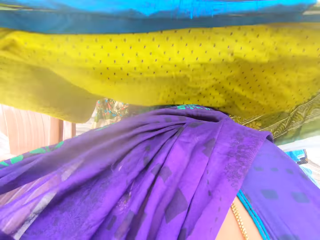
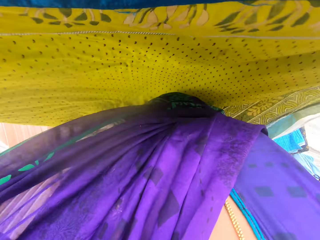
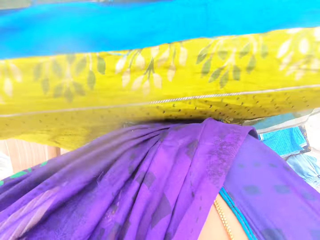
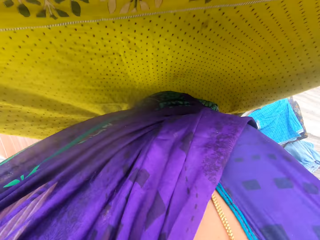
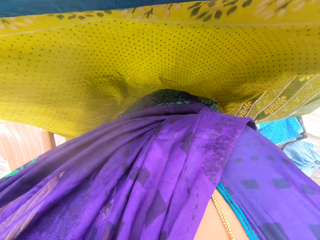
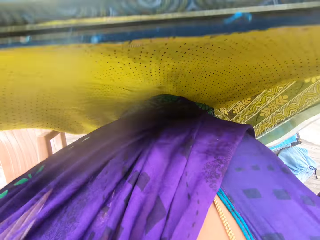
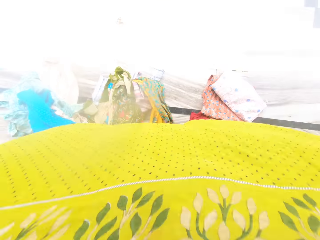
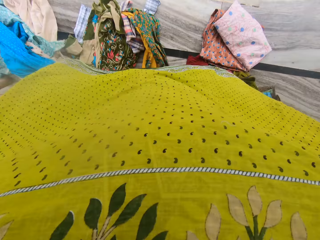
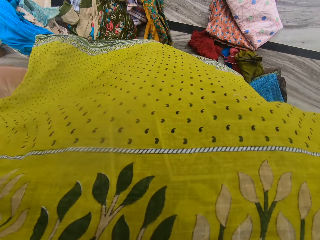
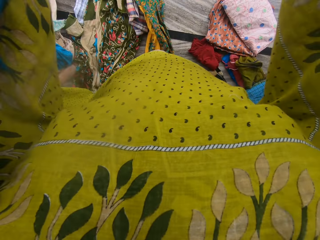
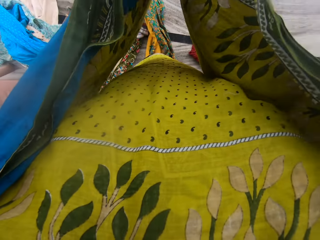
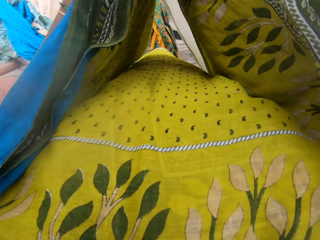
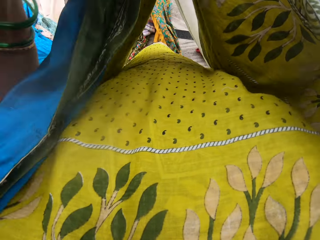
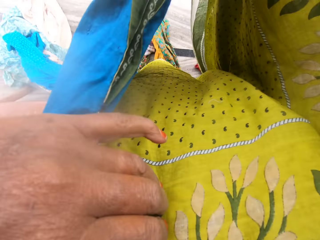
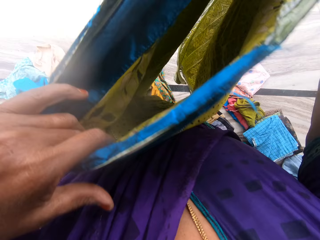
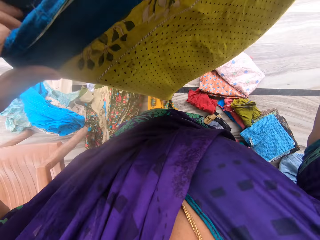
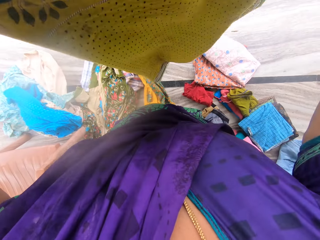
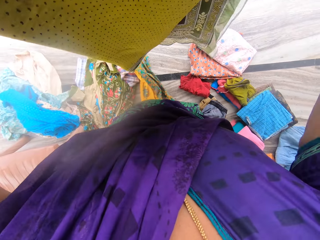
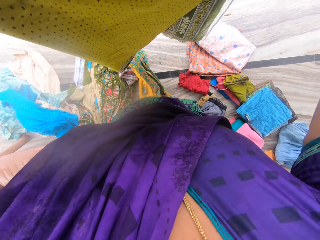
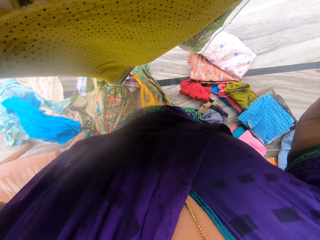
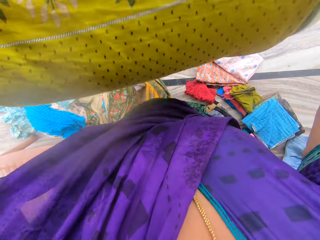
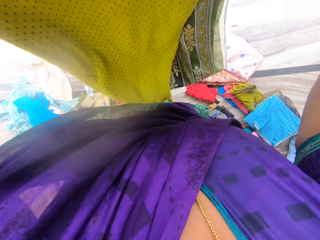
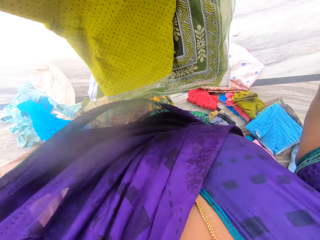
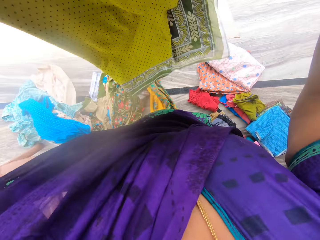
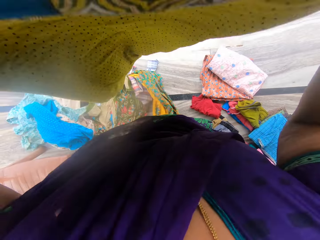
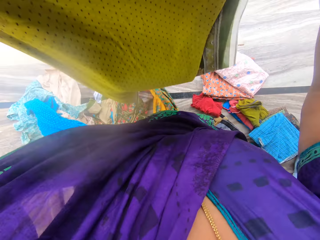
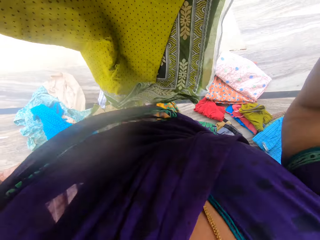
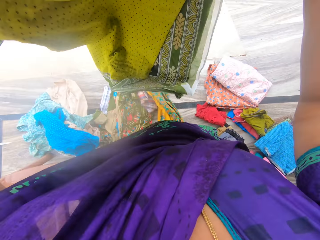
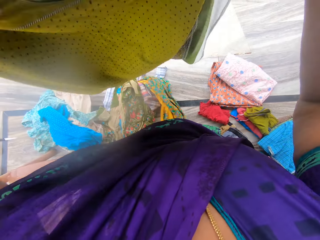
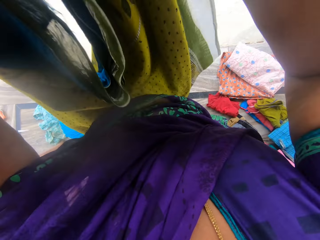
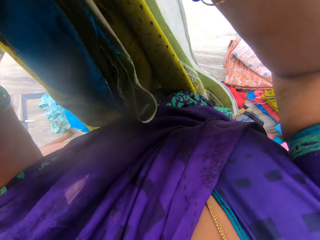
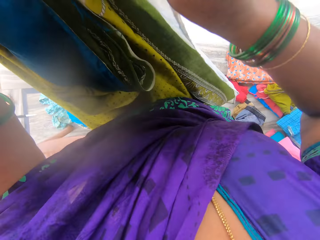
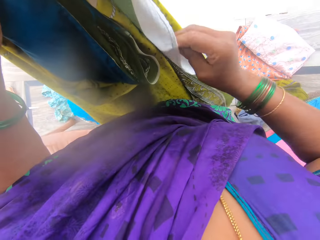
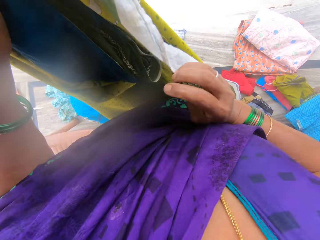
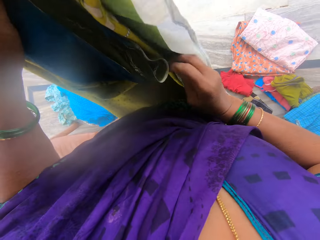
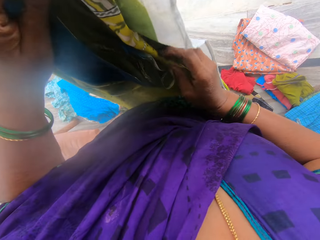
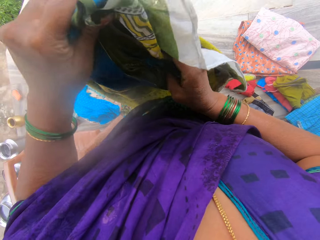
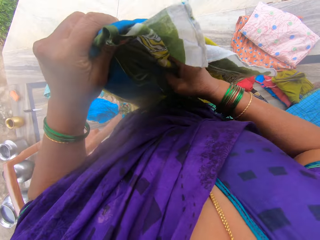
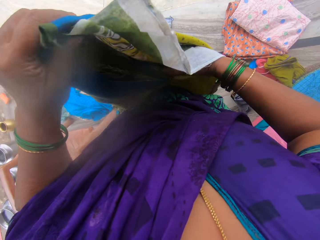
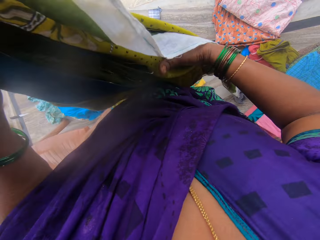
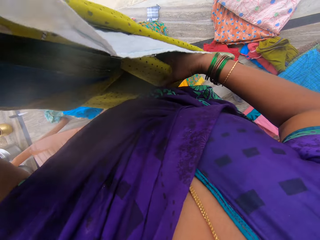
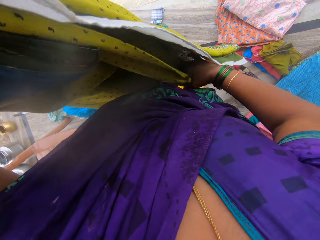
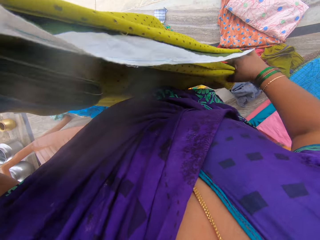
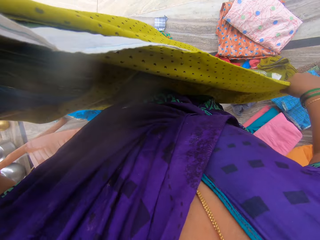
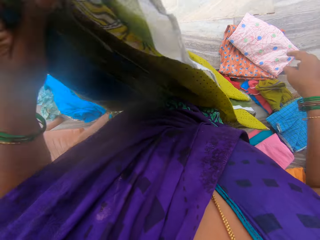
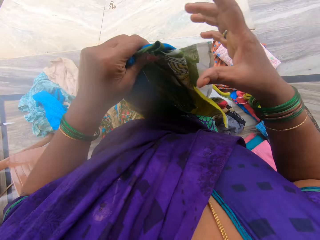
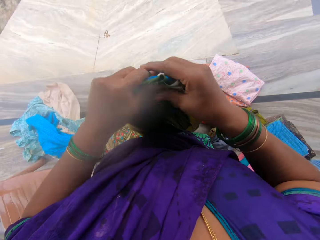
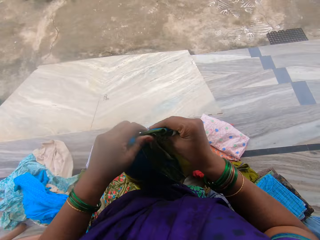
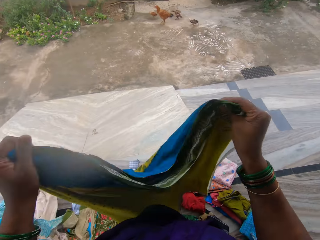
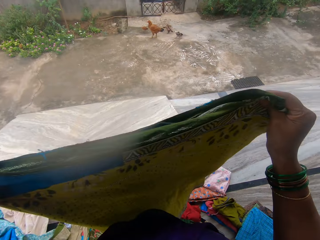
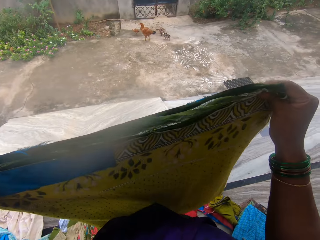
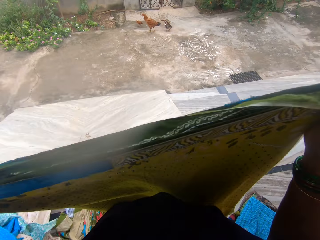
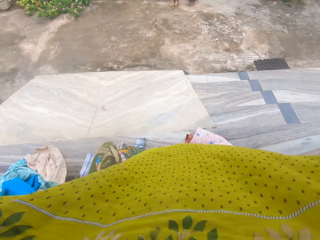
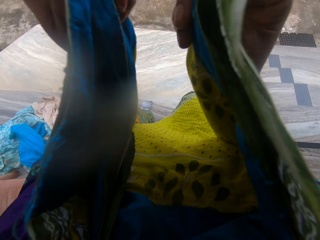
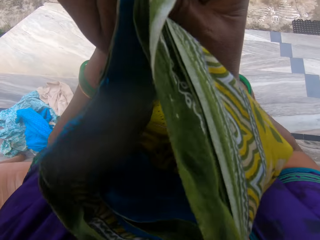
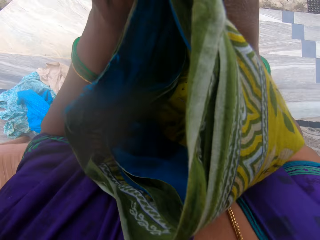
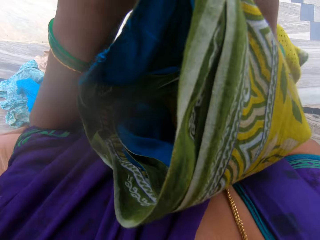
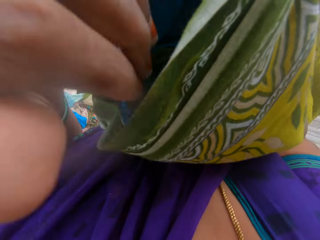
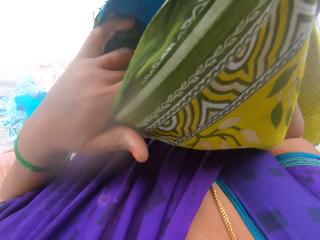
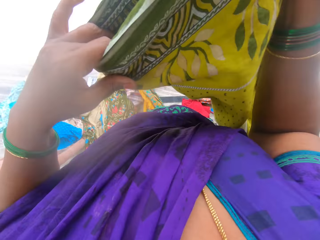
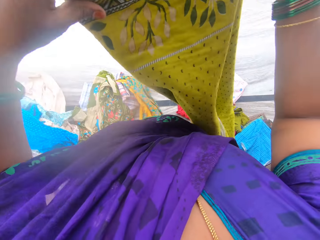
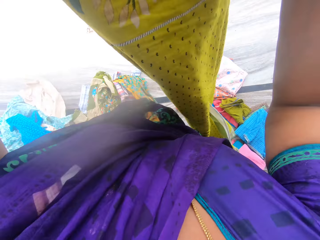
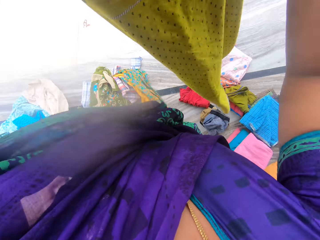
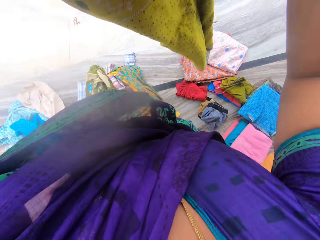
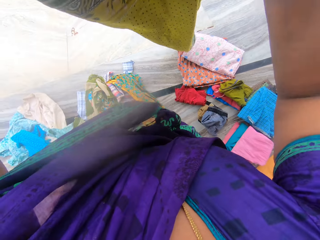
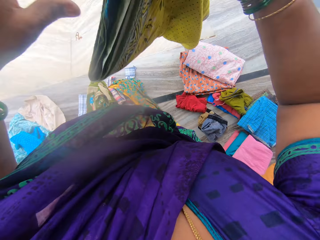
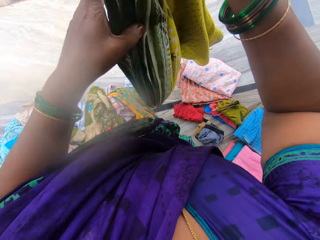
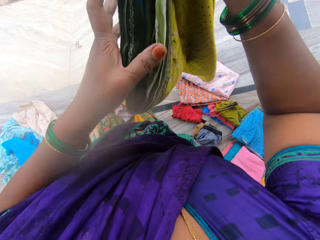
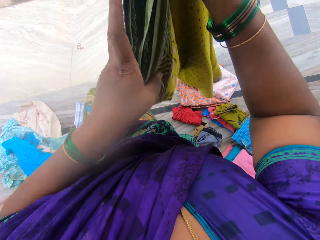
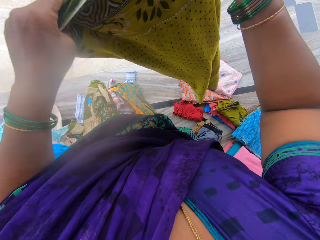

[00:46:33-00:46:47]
The camera wearer straightens the fifth cloth with her right hand. She folds the fifth cloth with her hands.

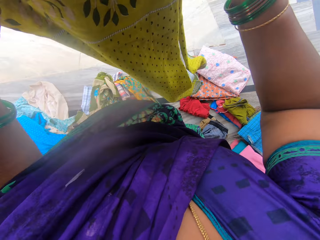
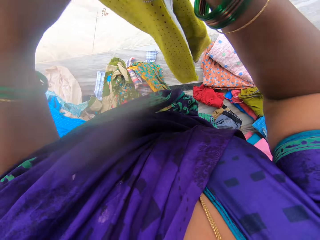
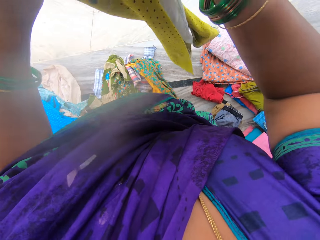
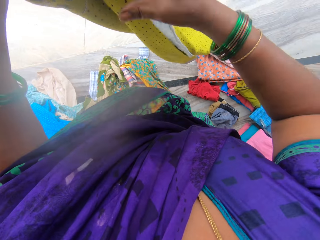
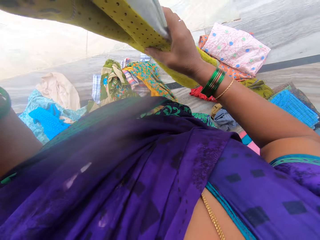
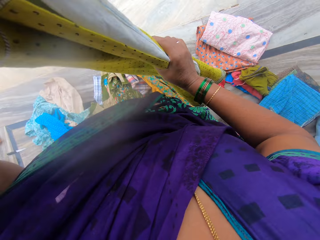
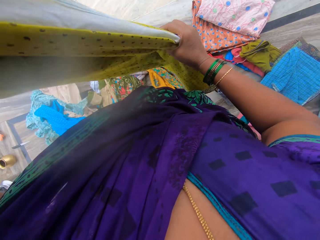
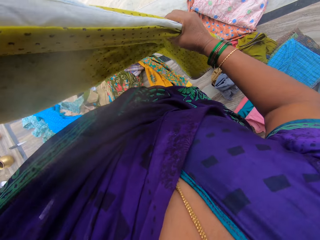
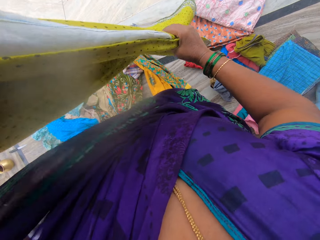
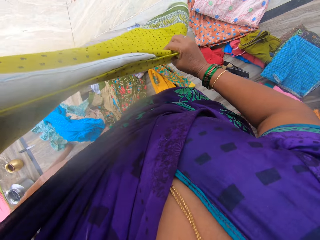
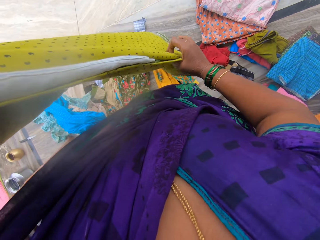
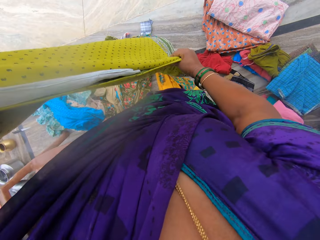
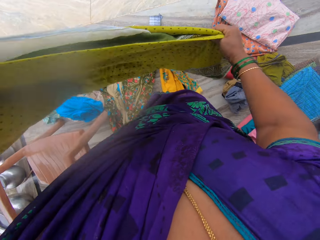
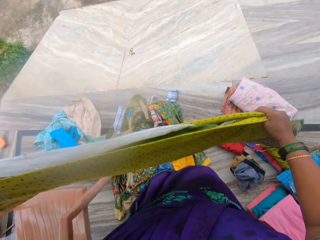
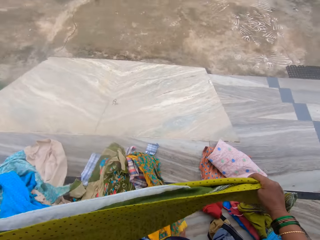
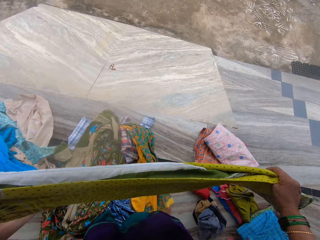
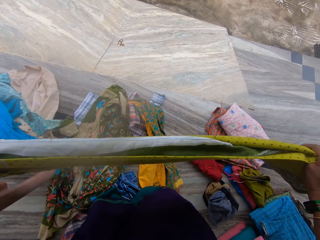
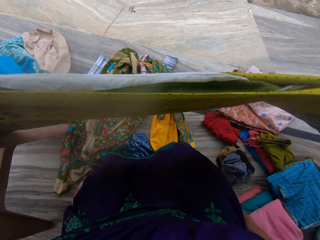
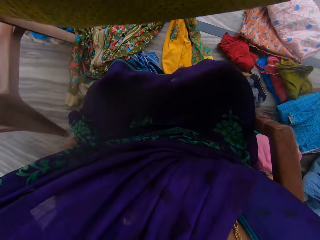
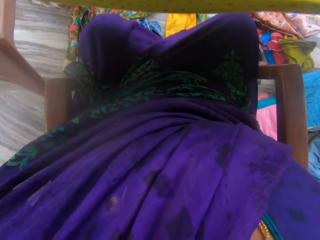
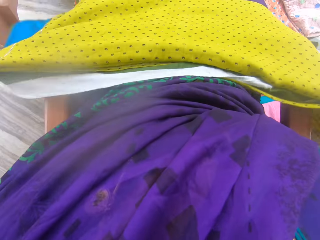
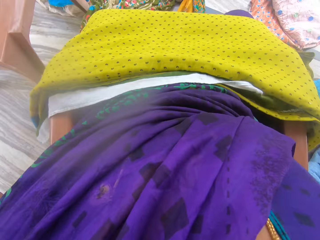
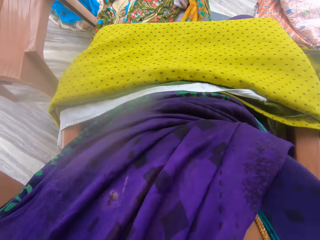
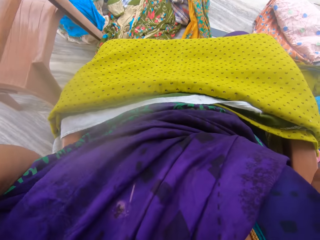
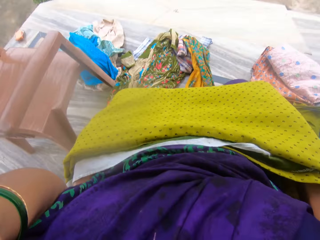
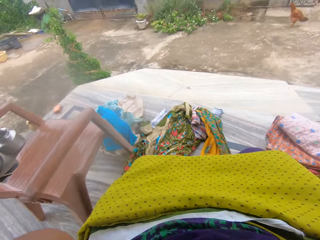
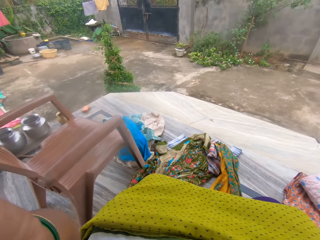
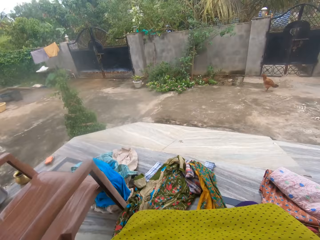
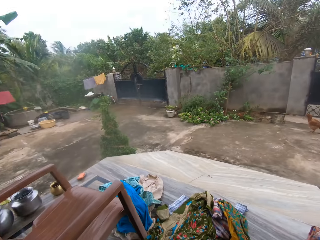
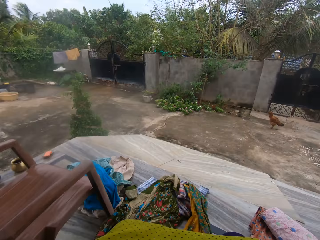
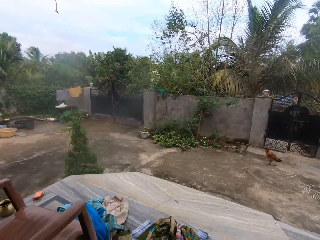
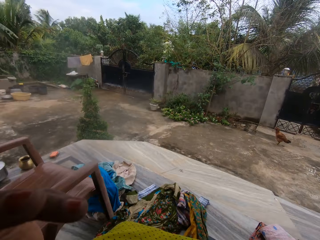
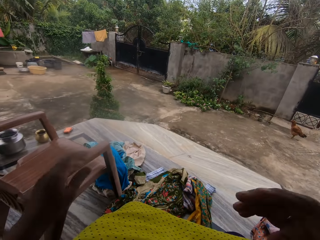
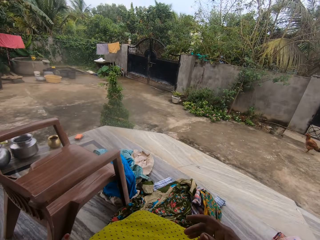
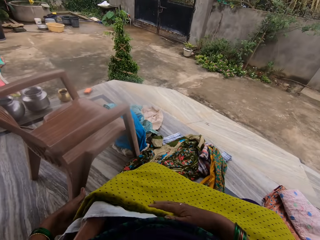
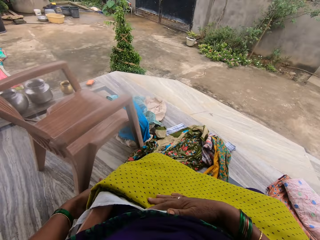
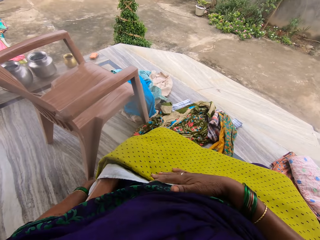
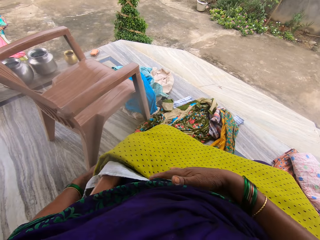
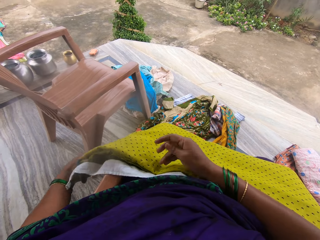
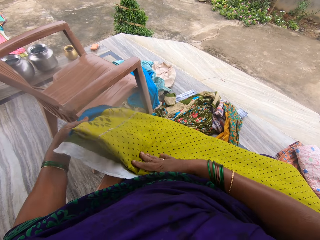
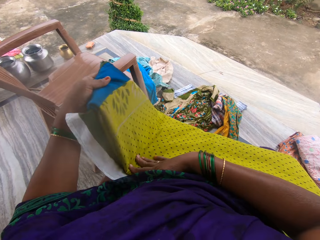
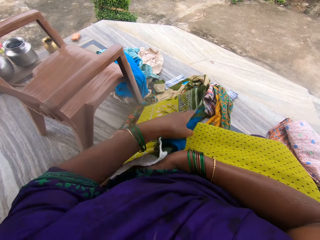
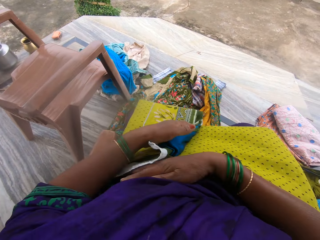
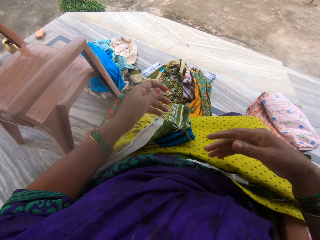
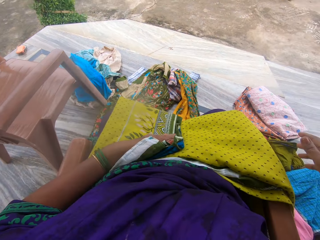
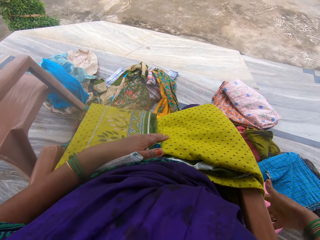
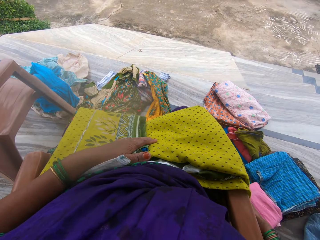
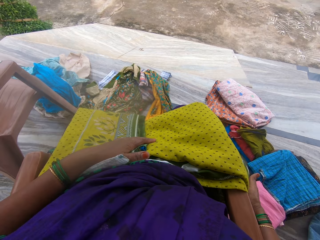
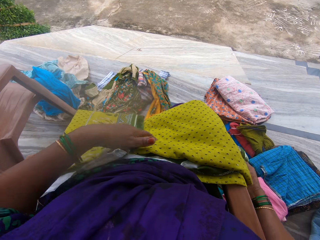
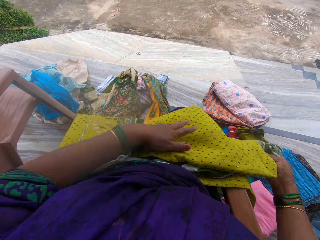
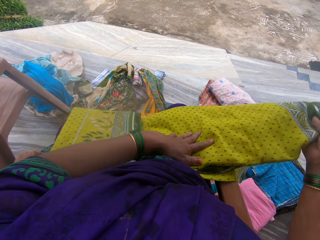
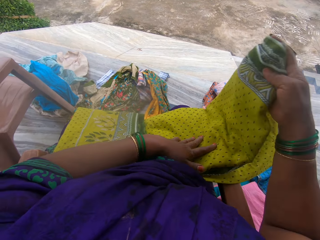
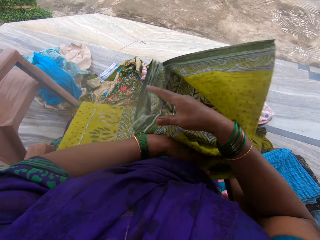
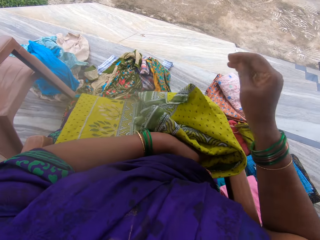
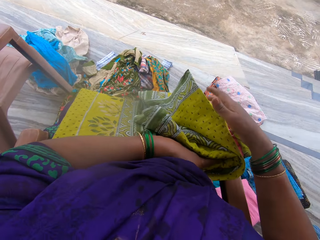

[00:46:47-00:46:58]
The camera wearer puts the fifth cloth on her thighs with her hands. She adjusts the camera with her hands. She folds the fifth cloth with her hands.
